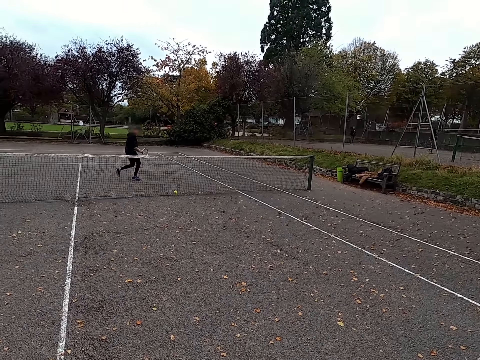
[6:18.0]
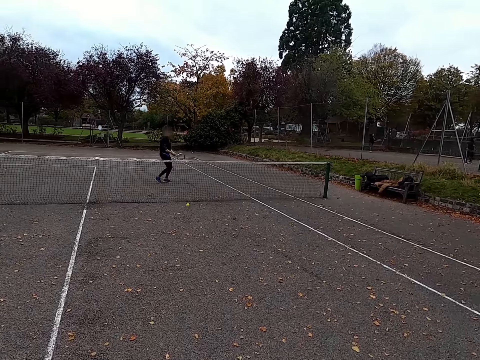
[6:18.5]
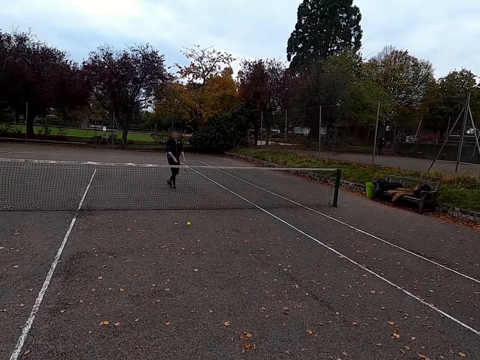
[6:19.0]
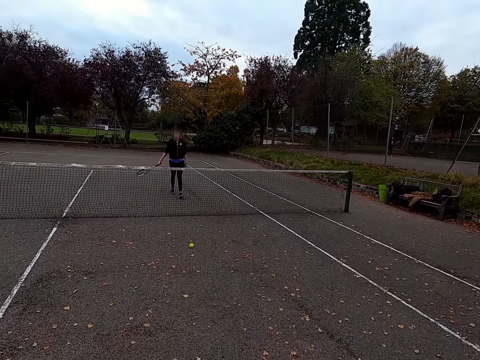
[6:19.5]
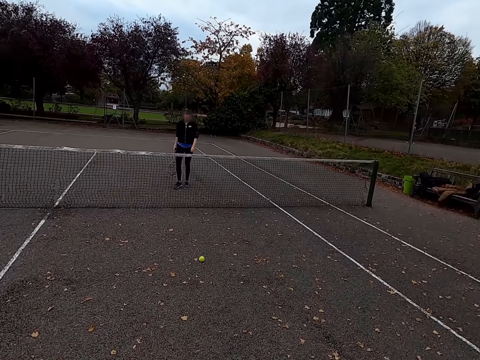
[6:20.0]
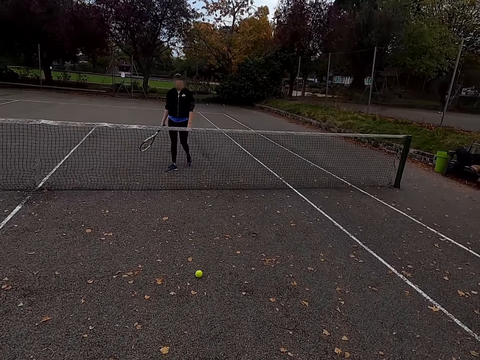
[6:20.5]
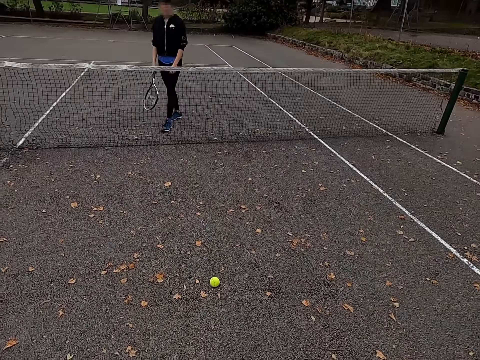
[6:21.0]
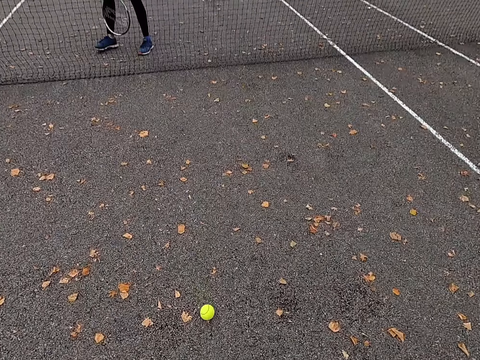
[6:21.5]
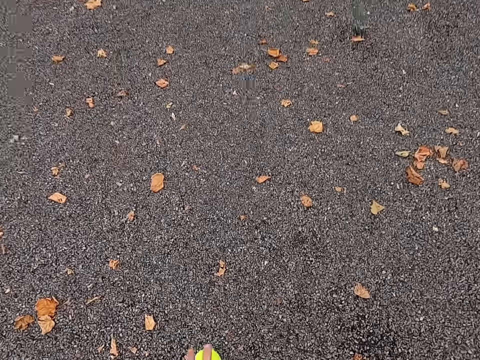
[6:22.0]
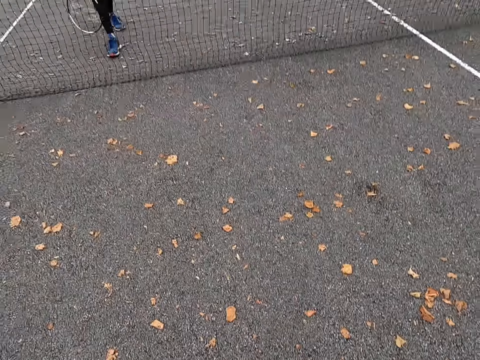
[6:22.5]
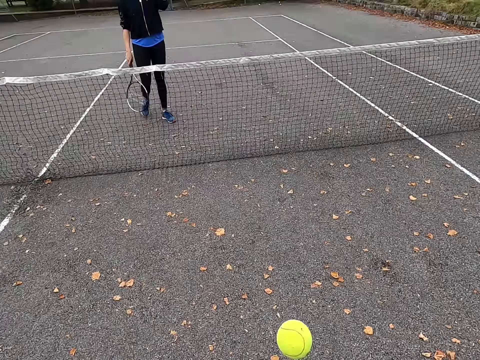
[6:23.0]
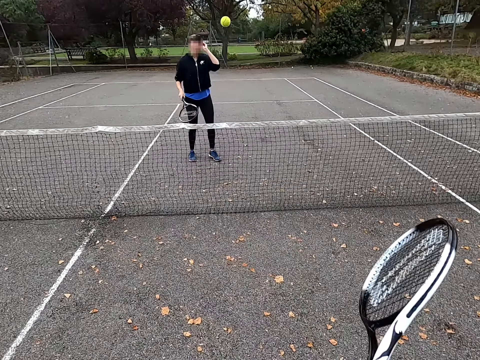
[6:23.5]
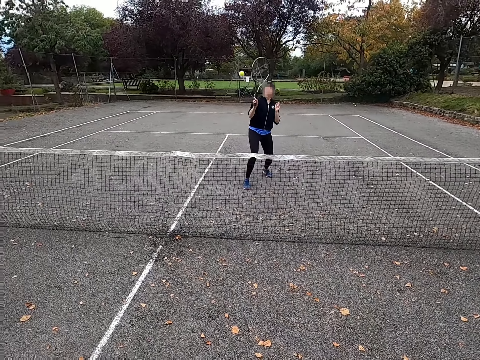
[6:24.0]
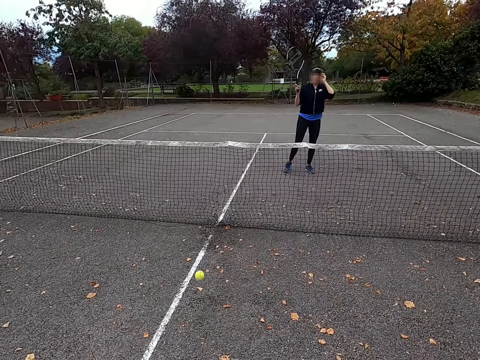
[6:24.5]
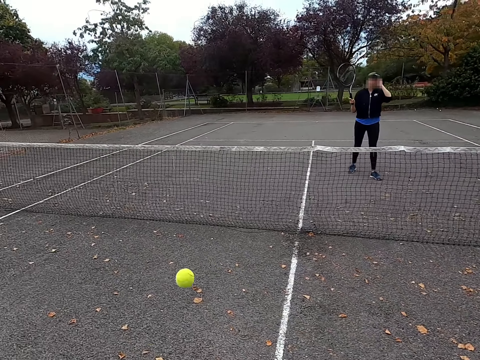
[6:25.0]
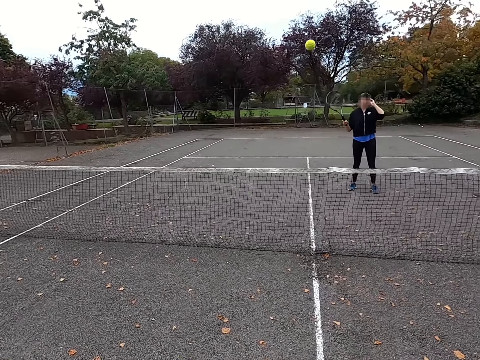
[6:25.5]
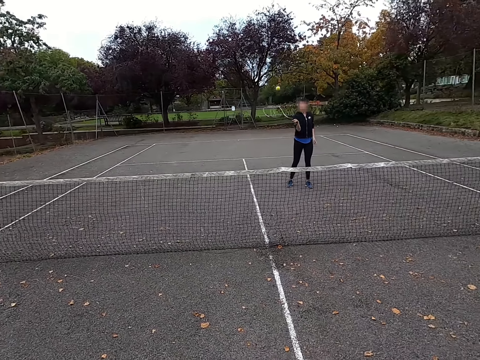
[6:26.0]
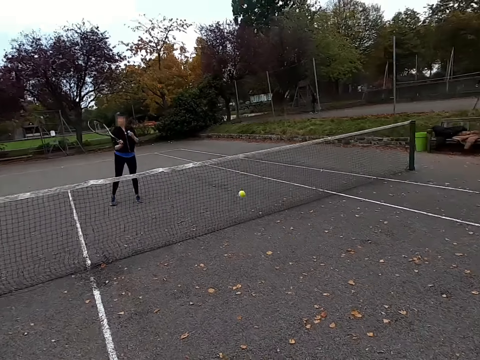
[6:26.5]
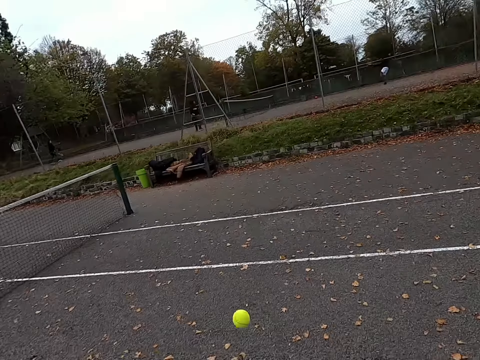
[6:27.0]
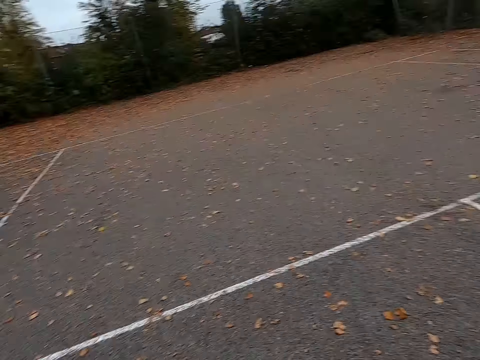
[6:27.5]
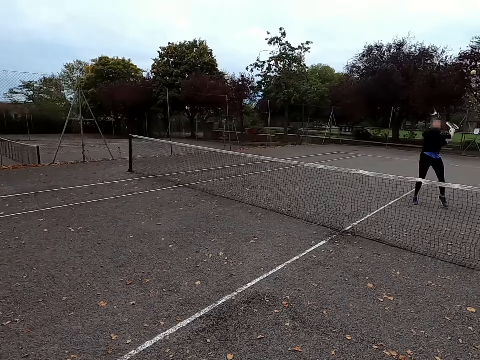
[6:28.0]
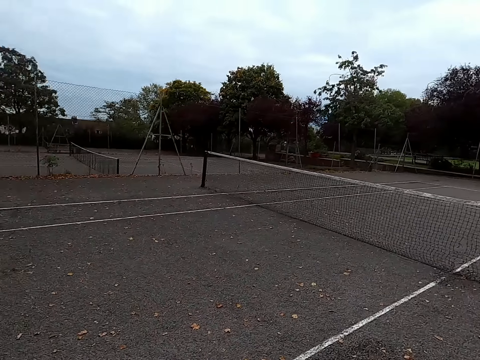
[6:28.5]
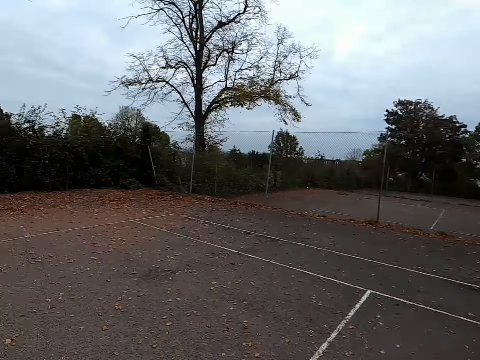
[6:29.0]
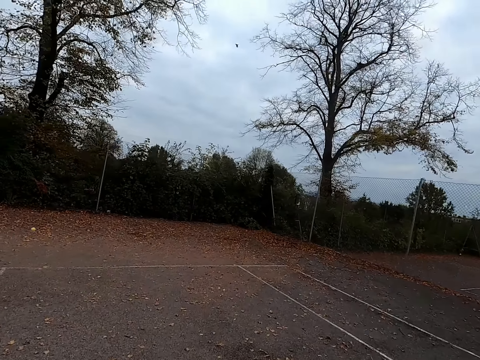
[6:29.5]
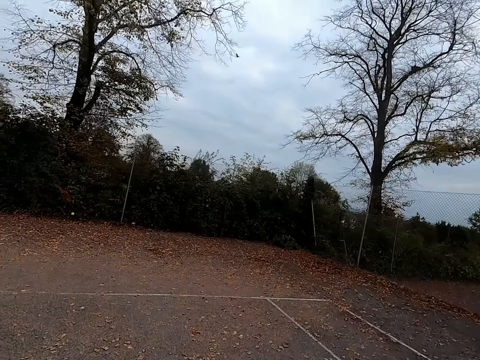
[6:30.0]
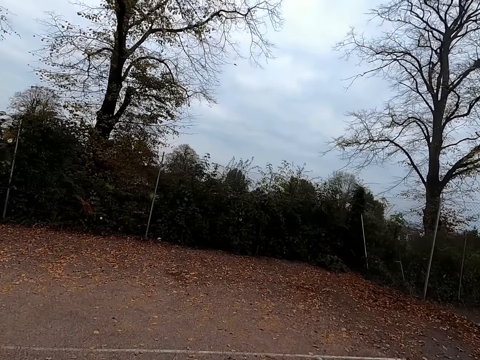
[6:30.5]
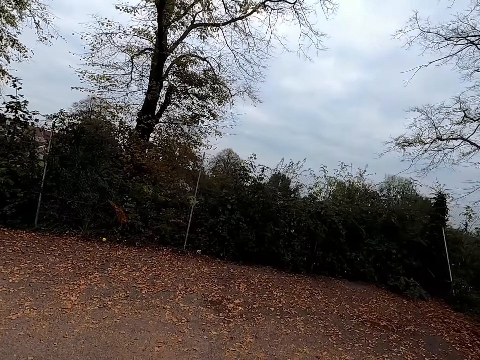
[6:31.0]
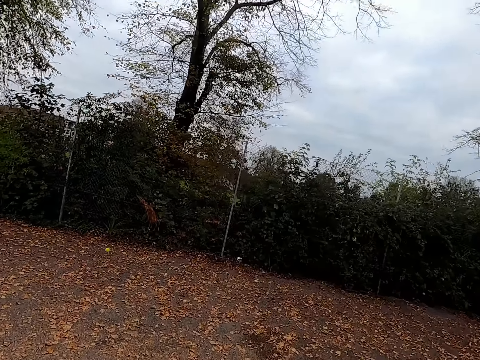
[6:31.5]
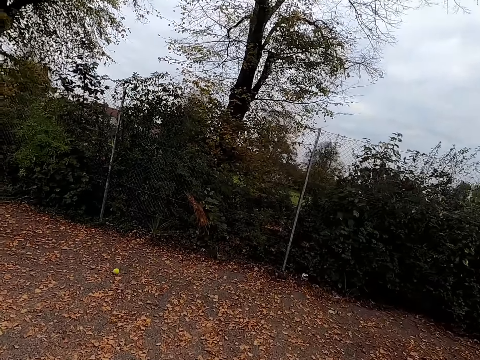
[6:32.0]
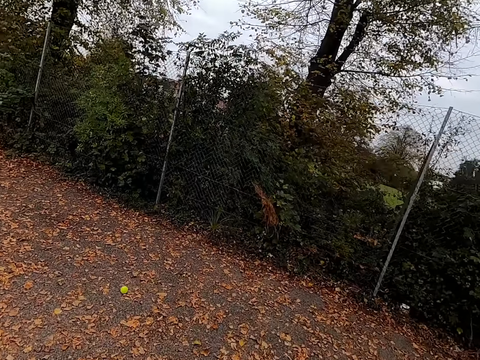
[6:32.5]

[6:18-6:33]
The camera wearer walks around the tennis court. They walk to the ball. They pick up the tennis ball. They hit the tennis ball with a racquet. A woman hits the tennis ball with a racquet. The camera wearer hits the tennis ball with the racquet. The woman hits the tennis ball with the racquet. The camera wearer hits the ball. The woman hits the ball. The camera wearer walks around the tennis court. They go after the ball.

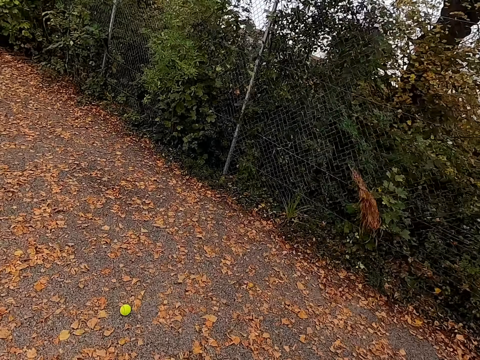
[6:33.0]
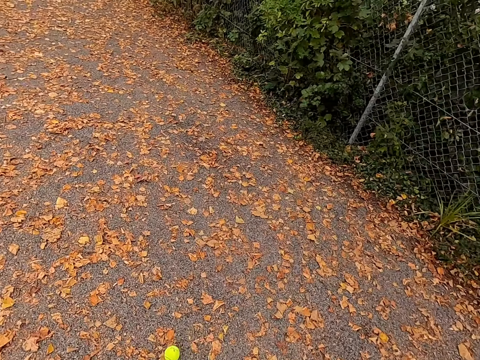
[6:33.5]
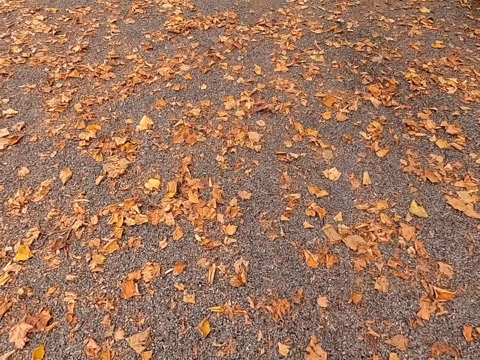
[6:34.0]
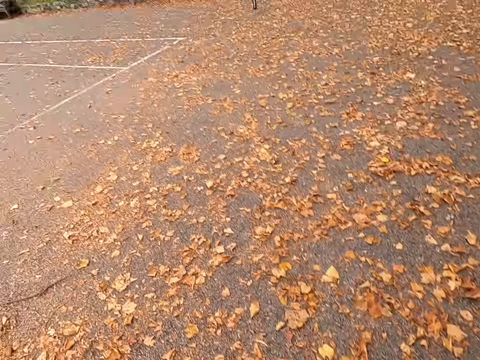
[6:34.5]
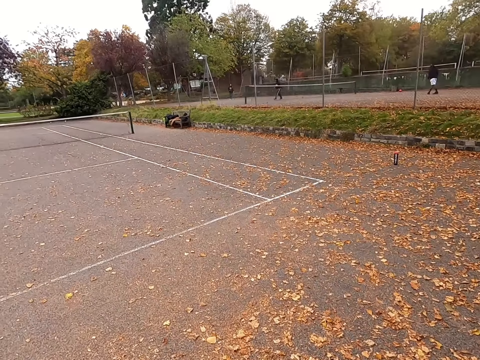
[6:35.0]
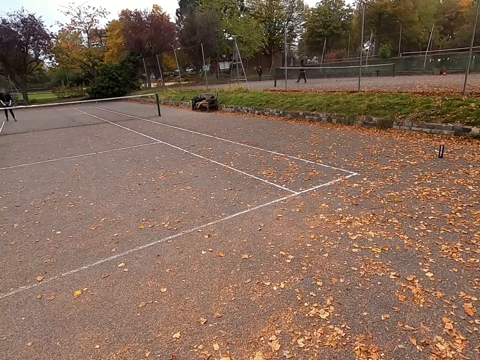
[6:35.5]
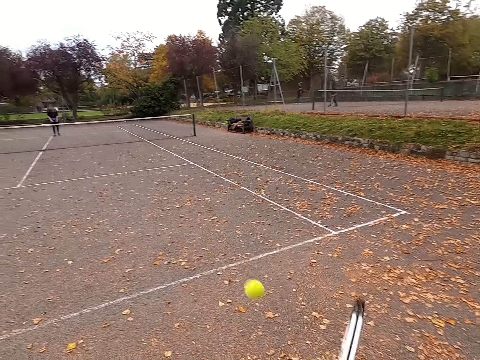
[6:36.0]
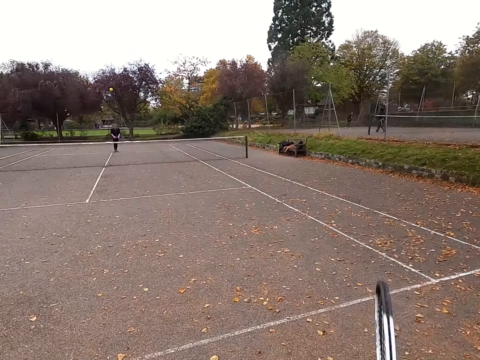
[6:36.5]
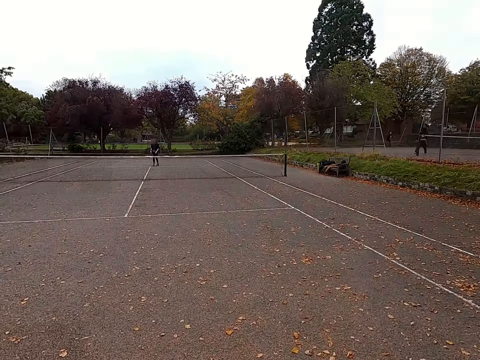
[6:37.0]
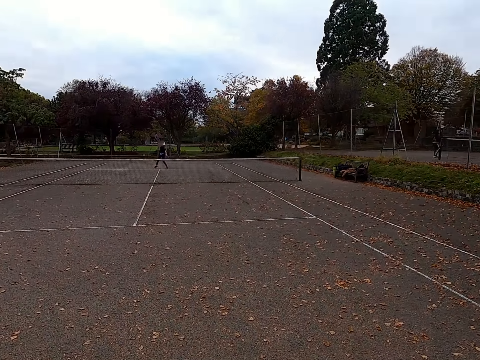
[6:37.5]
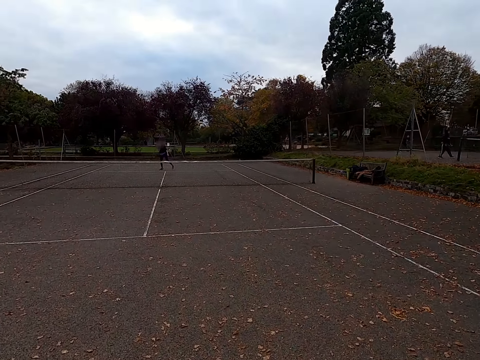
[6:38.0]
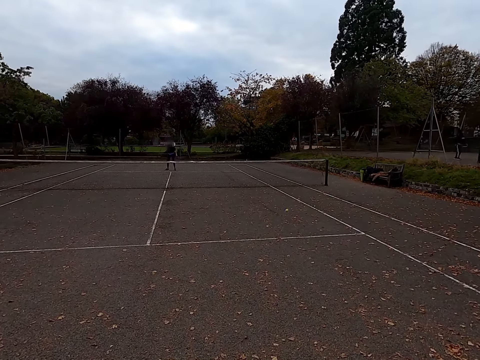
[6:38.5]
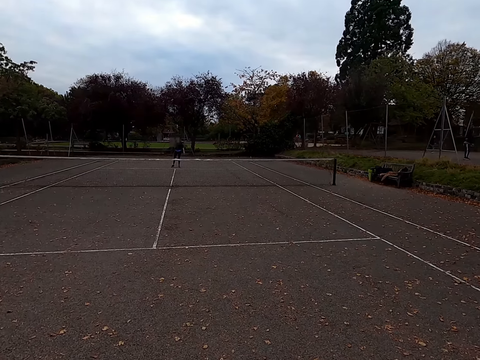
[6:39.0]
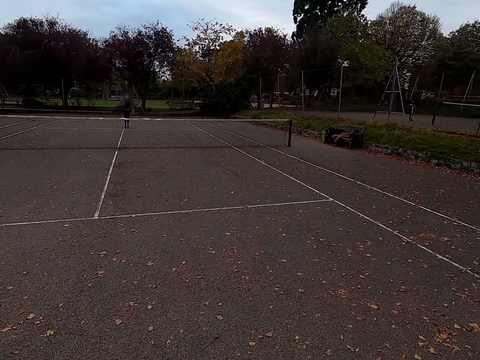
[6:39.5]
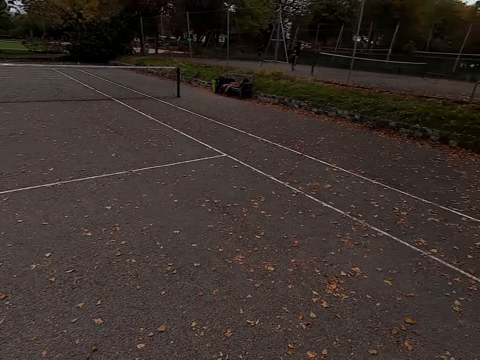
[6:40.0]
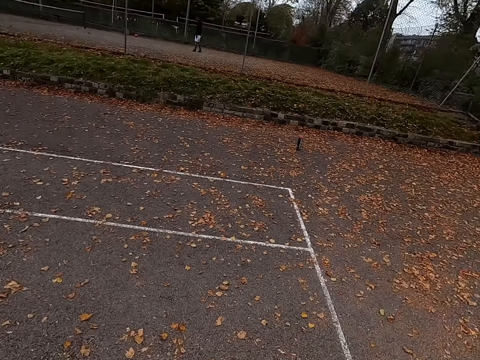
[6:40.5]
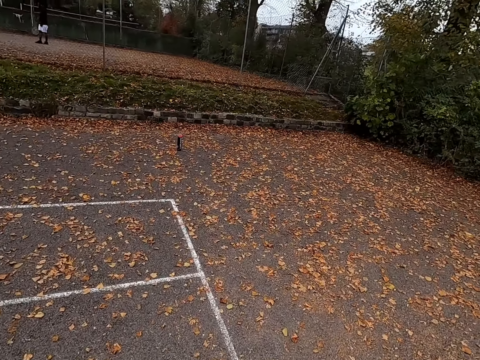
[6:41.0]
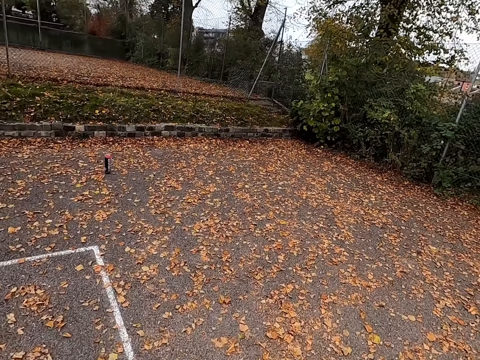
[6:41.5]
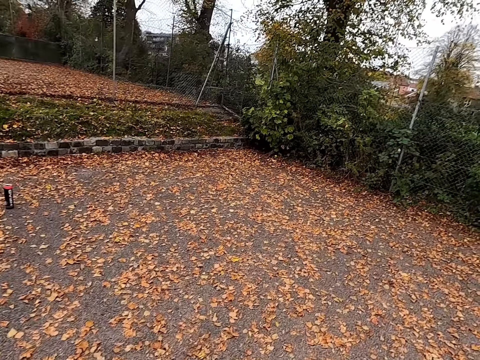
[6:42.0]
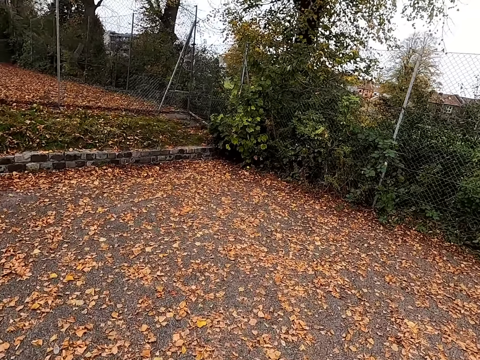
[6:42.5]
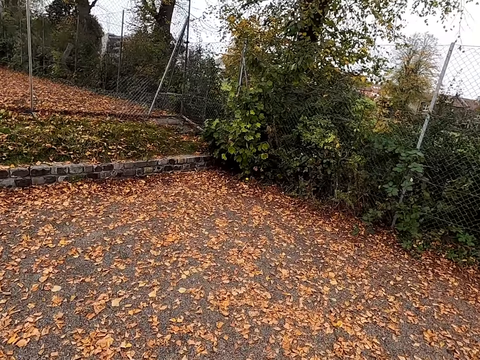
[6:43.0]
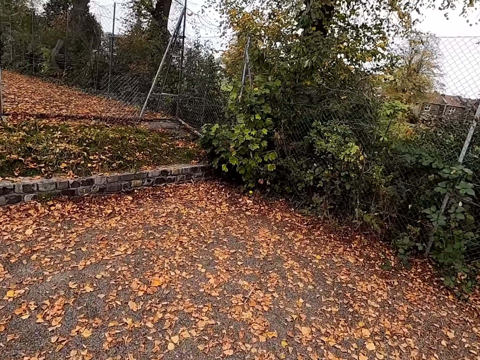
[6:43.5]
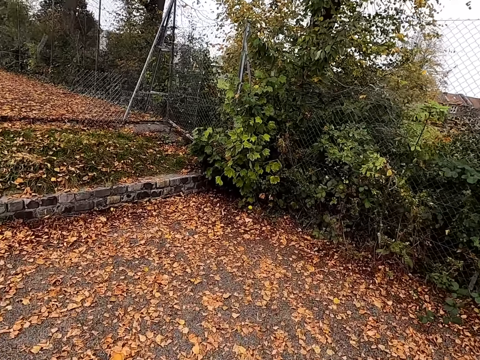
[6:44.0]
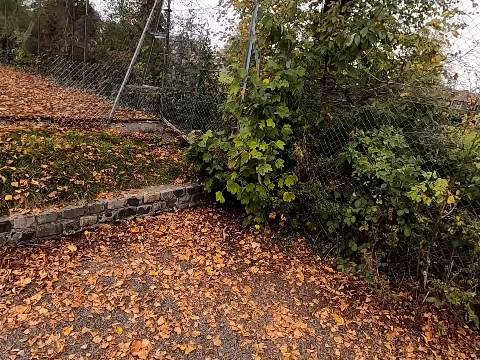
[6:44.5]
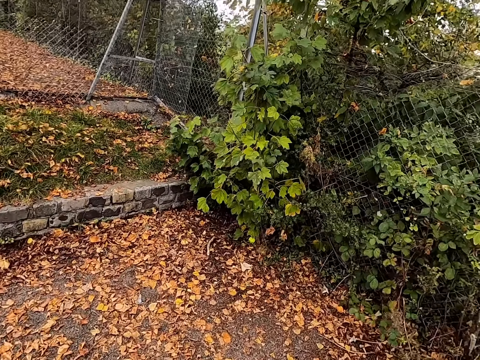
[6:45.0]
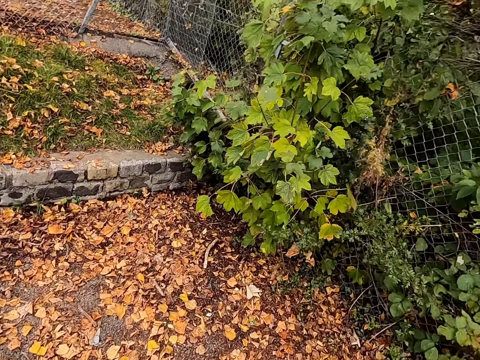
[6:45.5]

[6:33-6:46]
The camera wearer picks up the tennis ball. They walk to the field. They hit the tennis ball with a racquet. A woman hits the tennis ball with a racquet. The camera wearer walks around the tennis court. They go after the ball.
